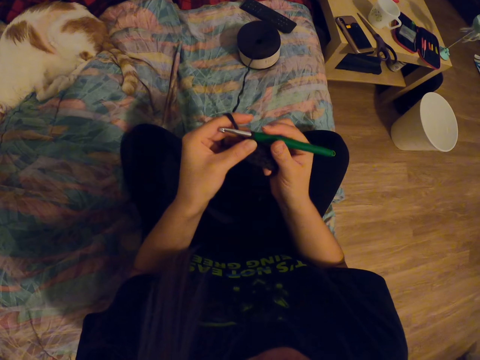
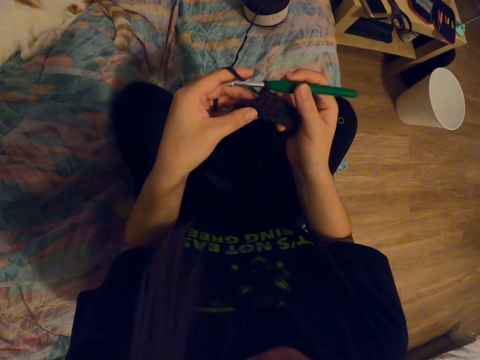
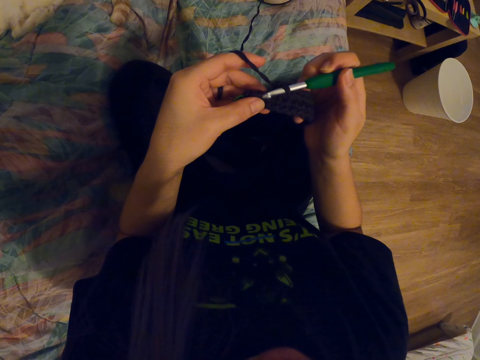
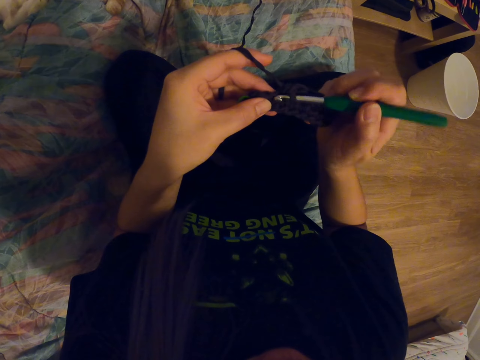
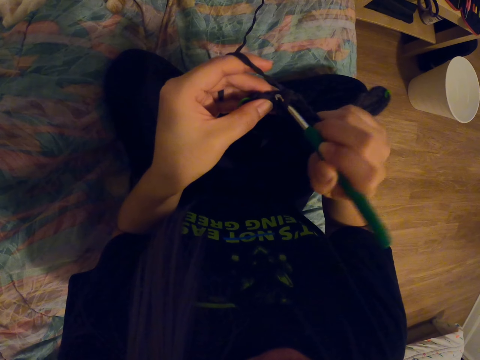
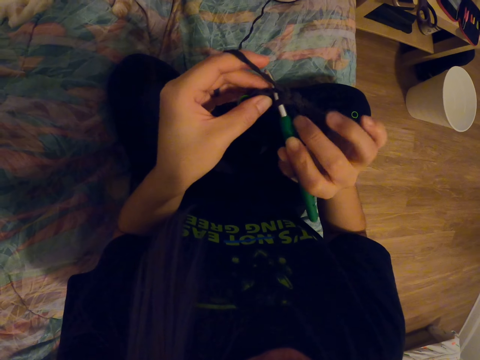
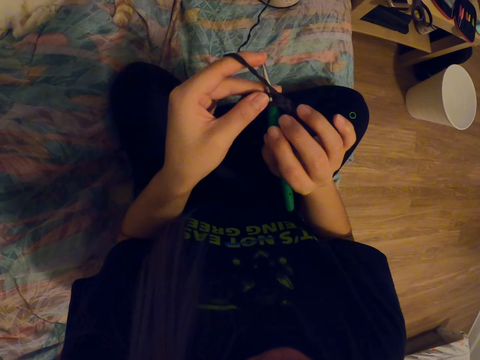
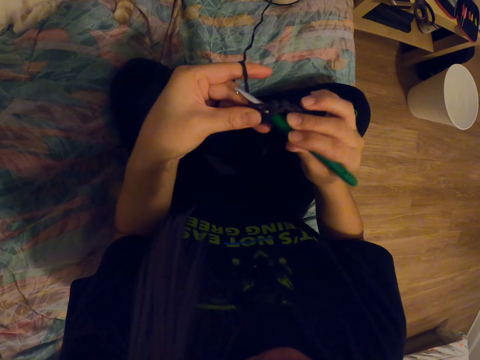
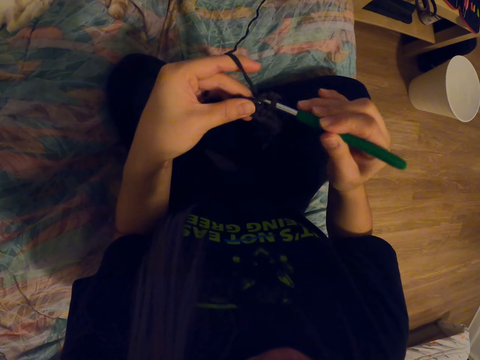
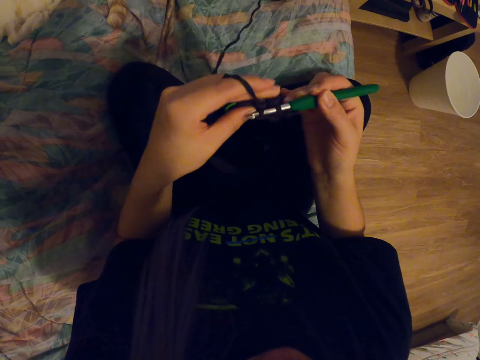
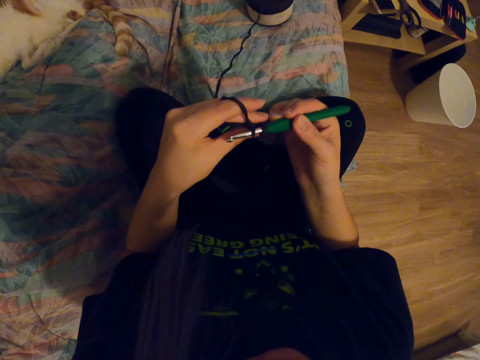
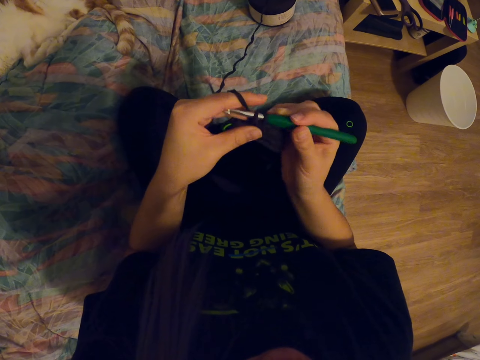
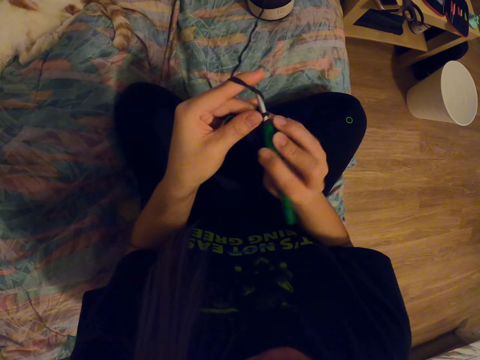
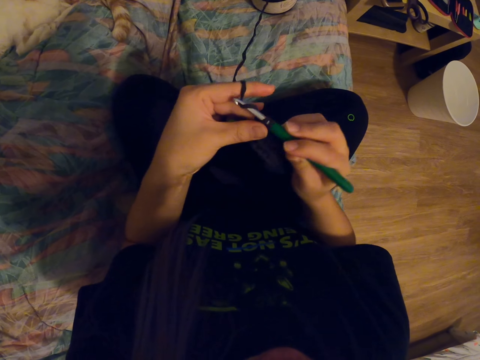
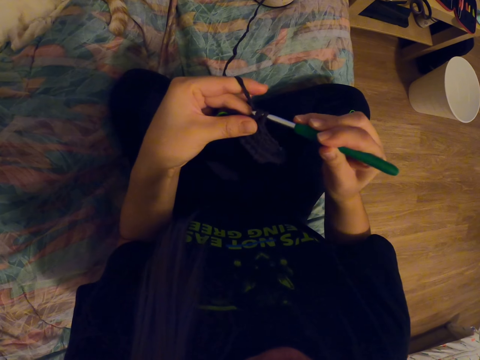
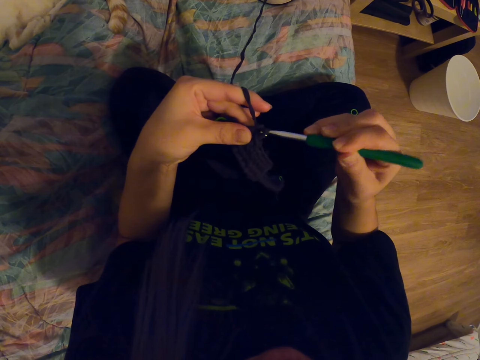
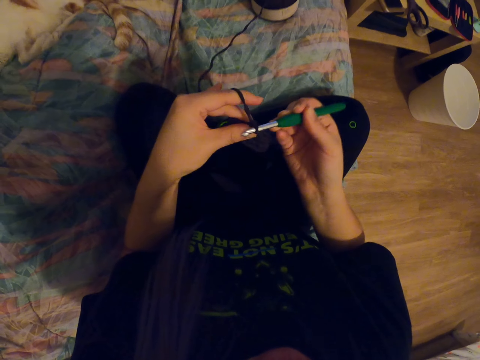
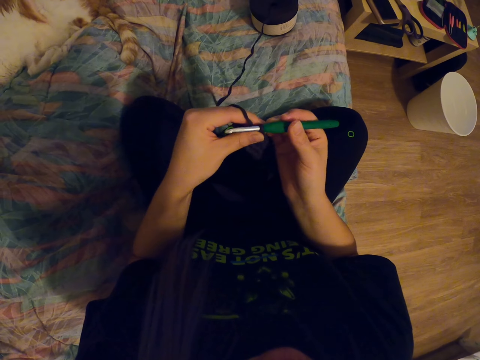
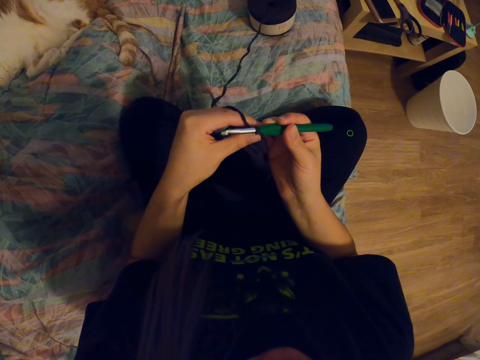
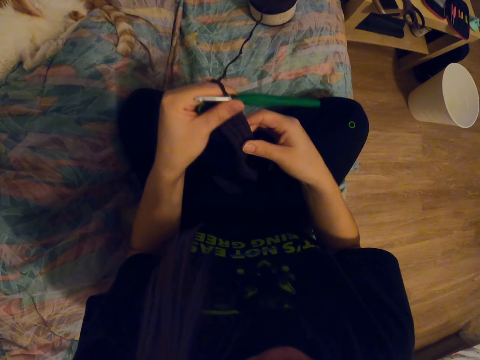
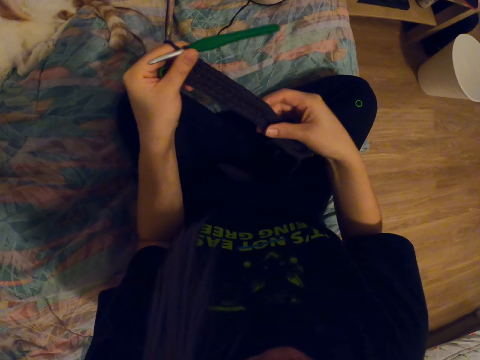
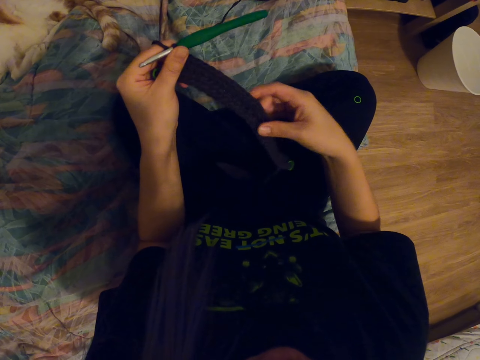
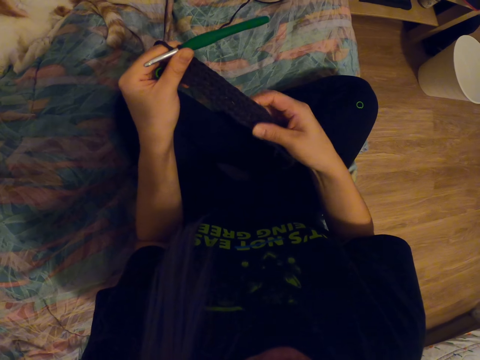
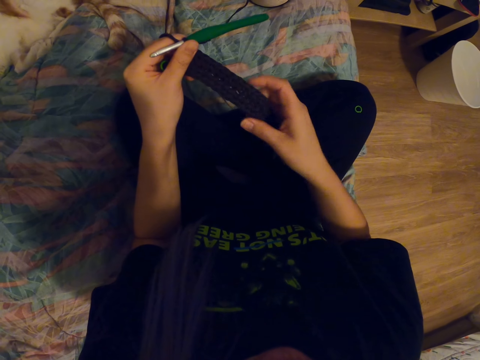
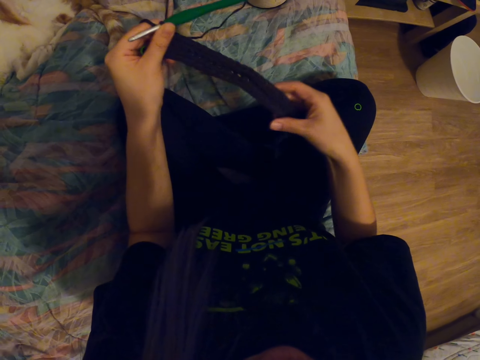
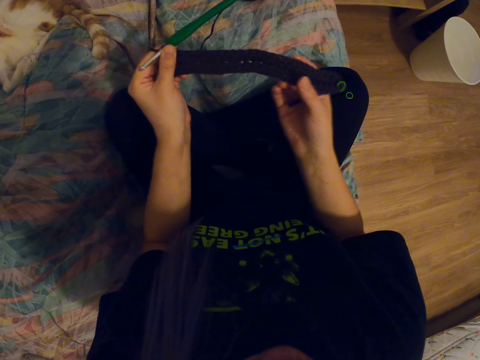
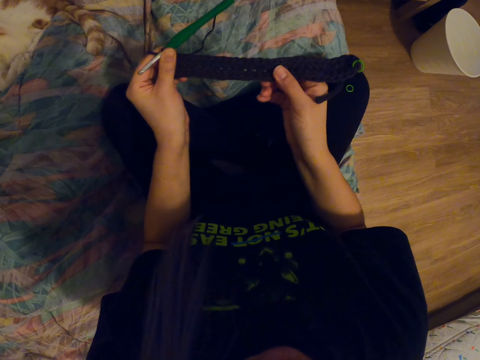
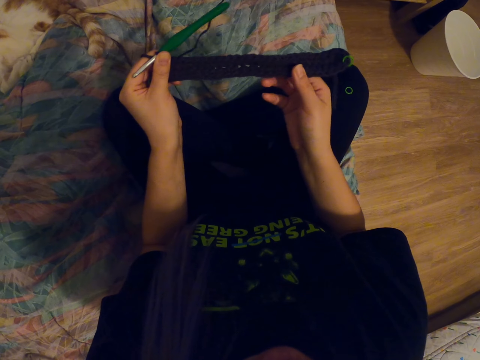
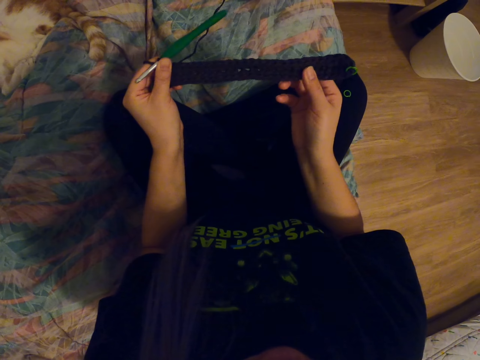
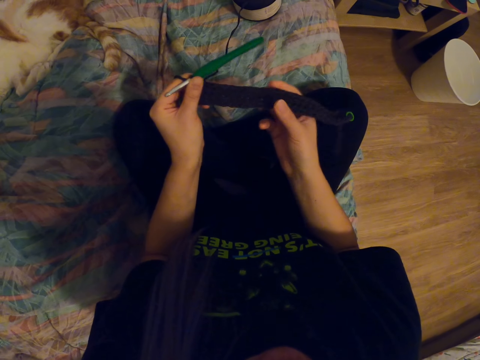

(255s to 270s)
The camera wearer knits the garment. They touch the garment. They straighten the cloth.

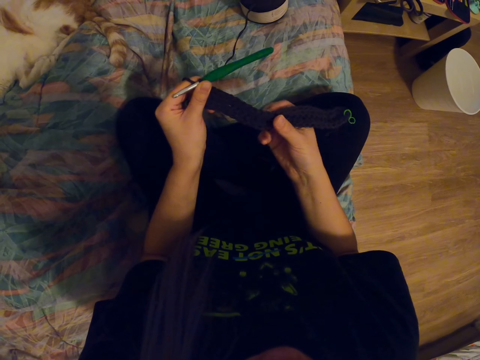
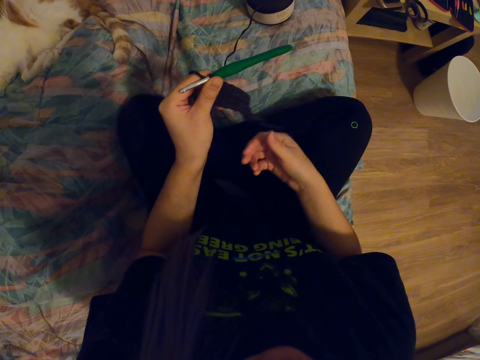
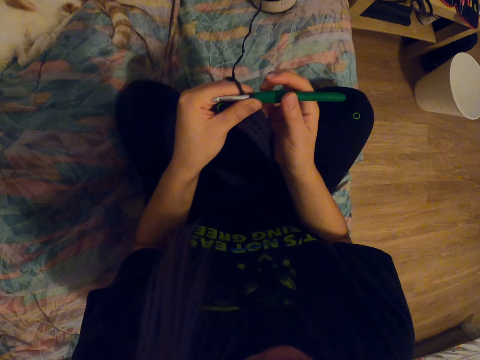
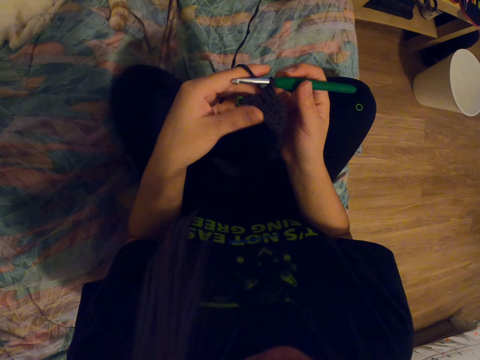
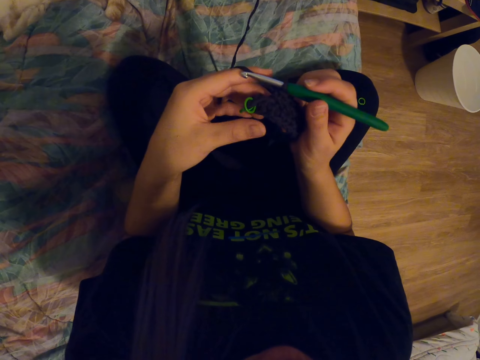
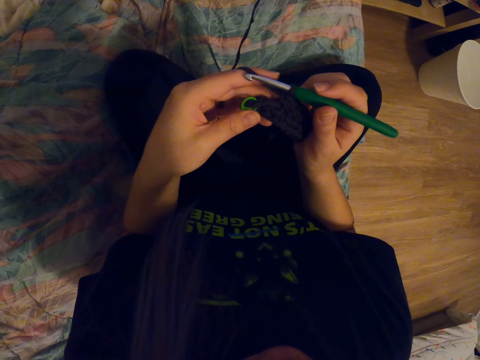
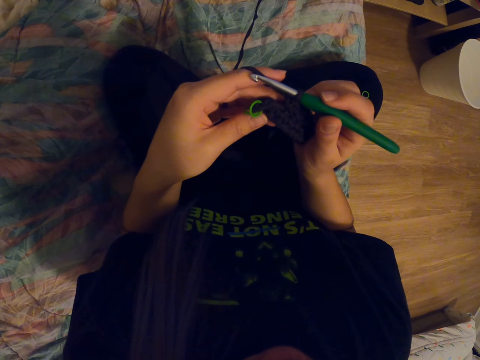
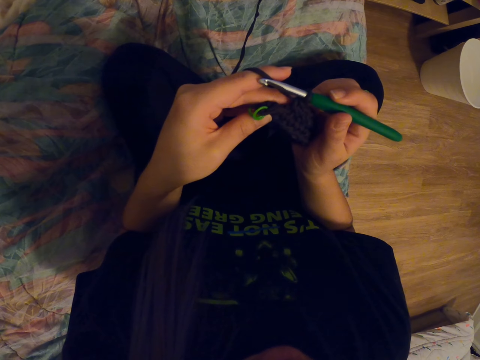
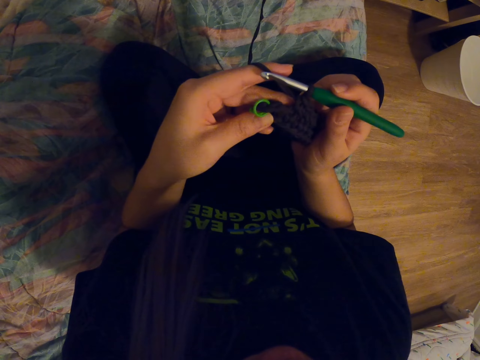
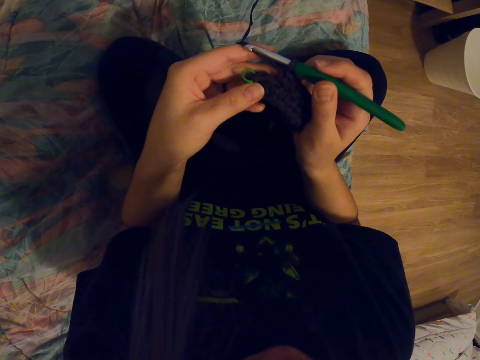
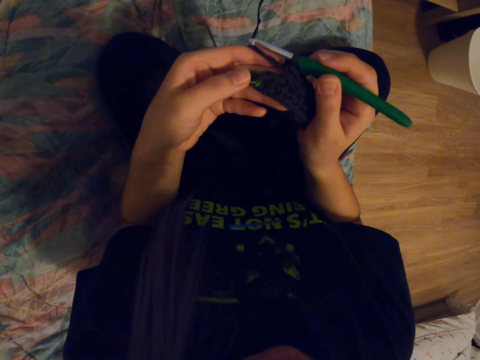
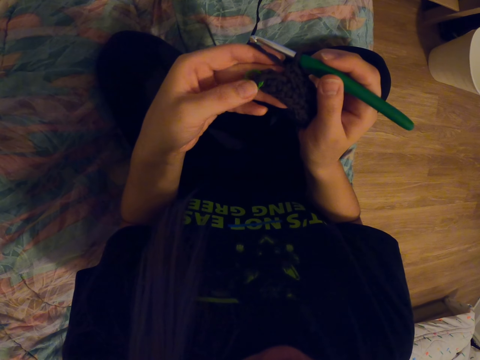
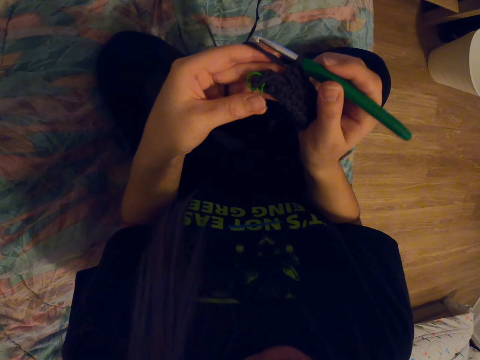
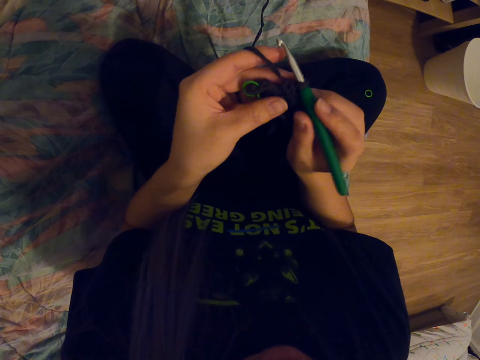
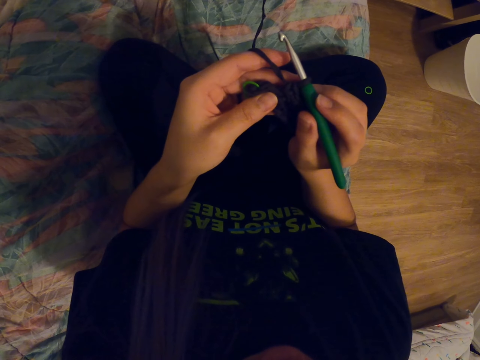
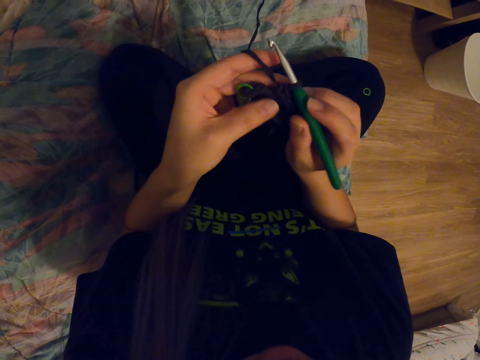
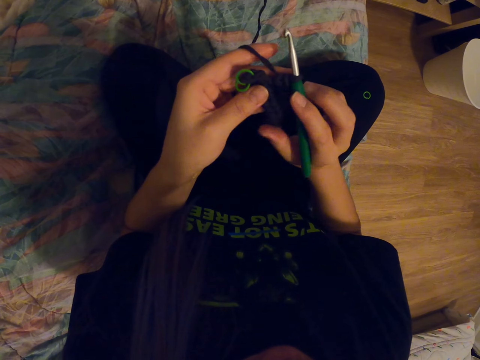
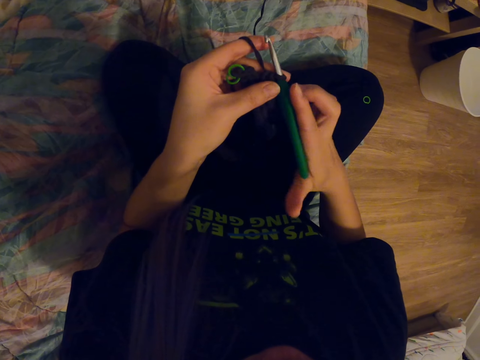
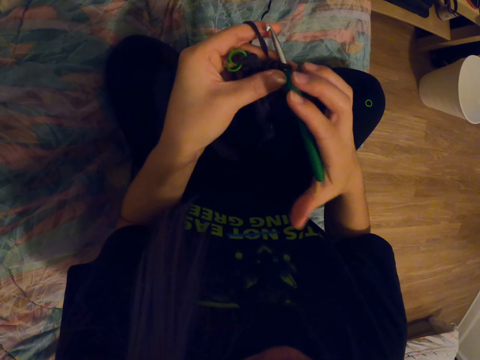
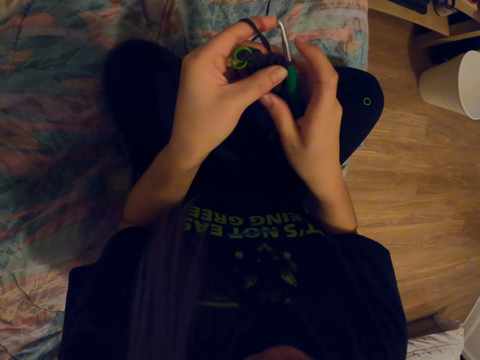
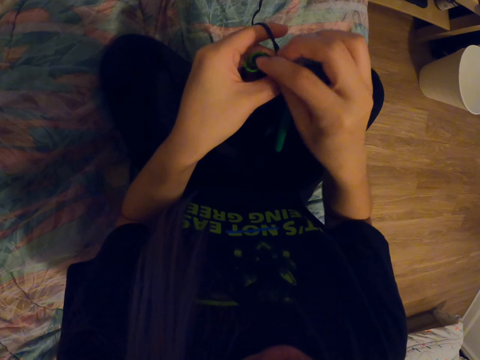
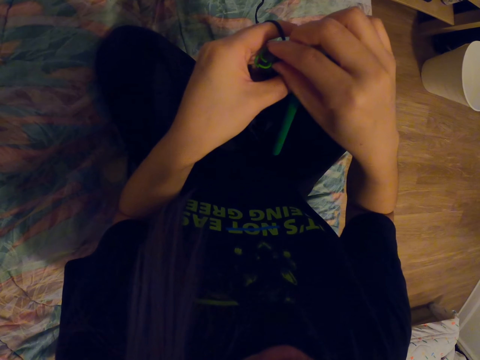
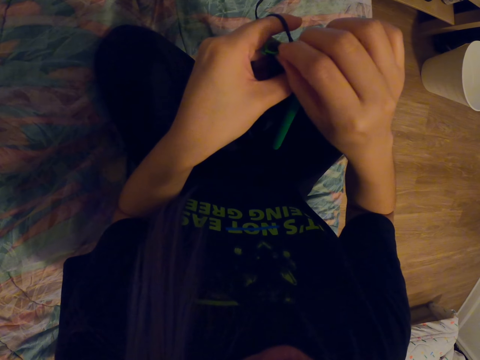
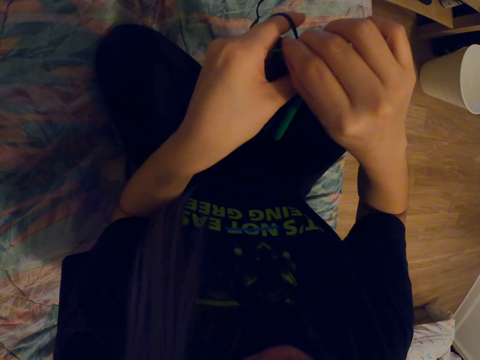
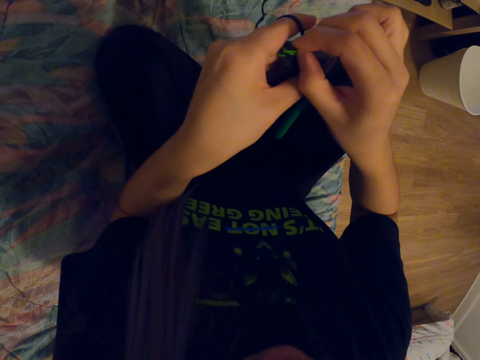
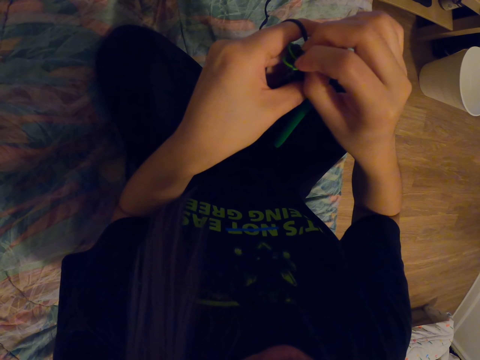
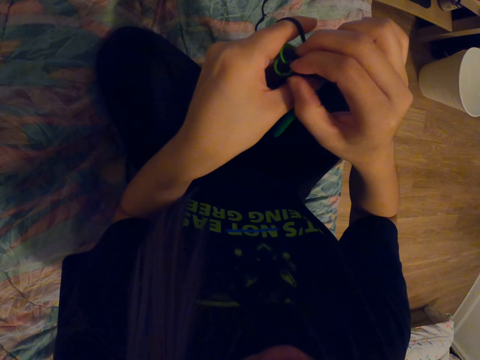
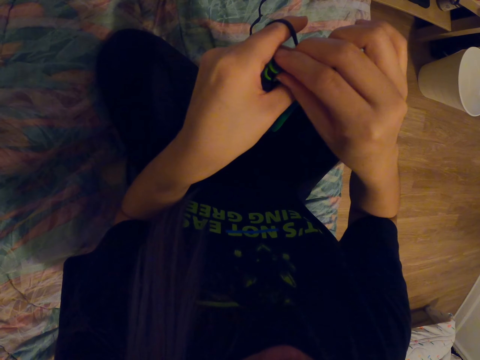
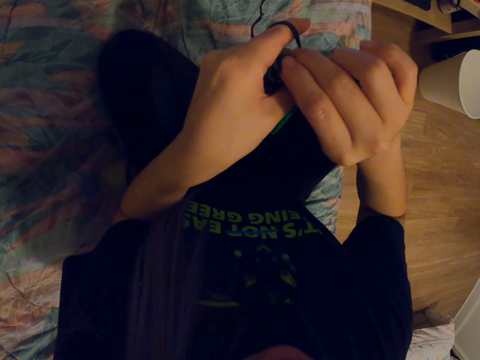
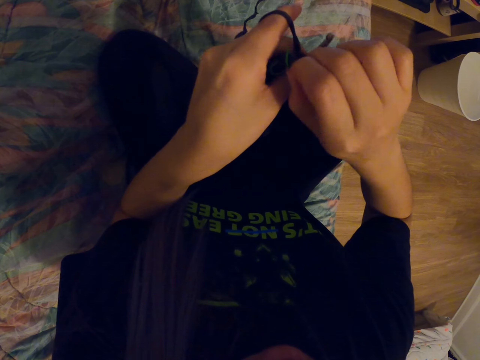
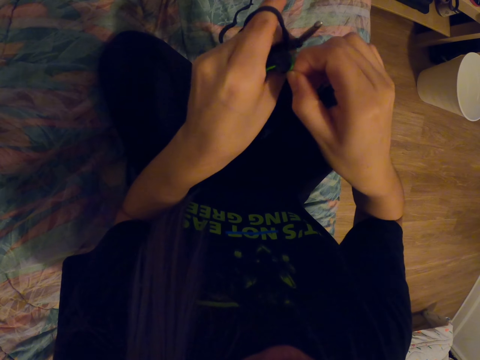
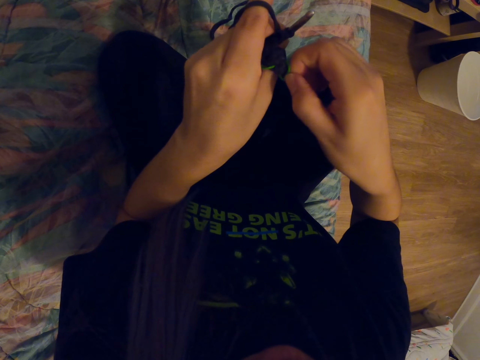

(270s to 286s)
The camera wearer touches the rings. They pull a ring. They touch something.
